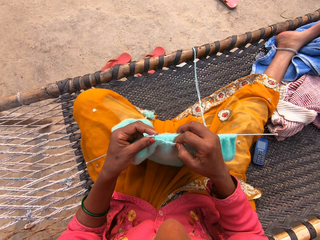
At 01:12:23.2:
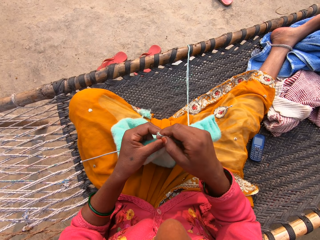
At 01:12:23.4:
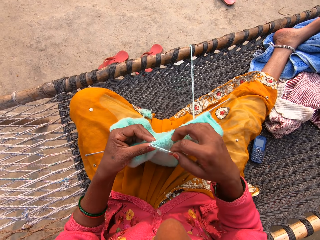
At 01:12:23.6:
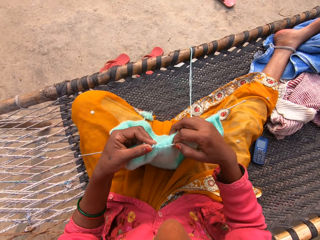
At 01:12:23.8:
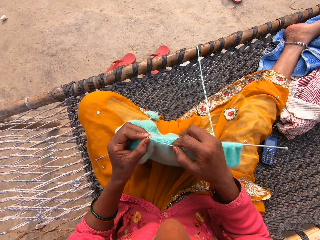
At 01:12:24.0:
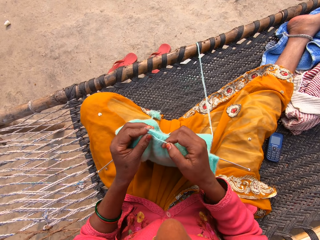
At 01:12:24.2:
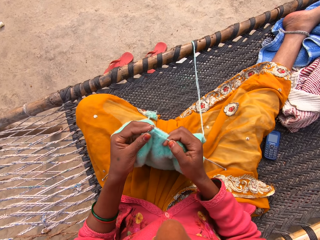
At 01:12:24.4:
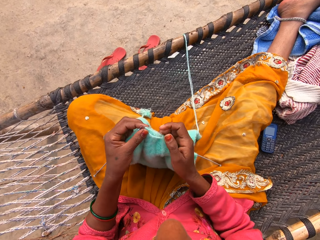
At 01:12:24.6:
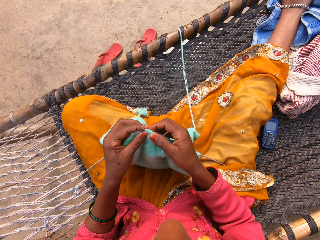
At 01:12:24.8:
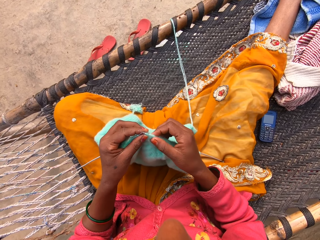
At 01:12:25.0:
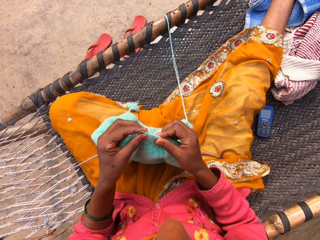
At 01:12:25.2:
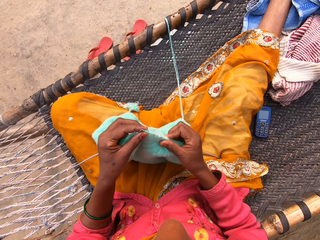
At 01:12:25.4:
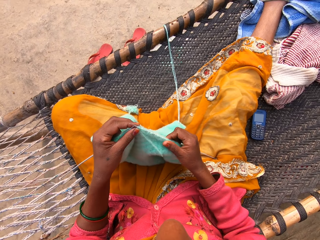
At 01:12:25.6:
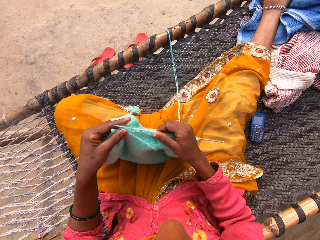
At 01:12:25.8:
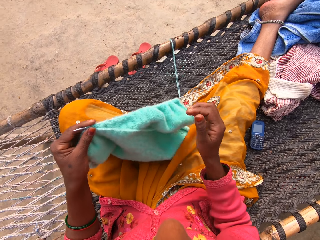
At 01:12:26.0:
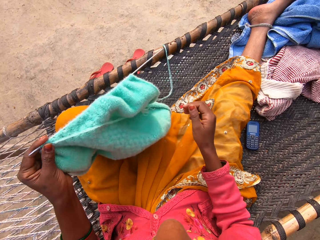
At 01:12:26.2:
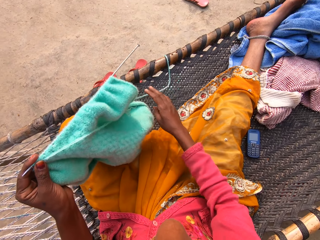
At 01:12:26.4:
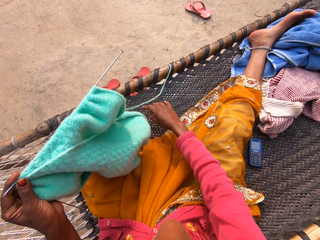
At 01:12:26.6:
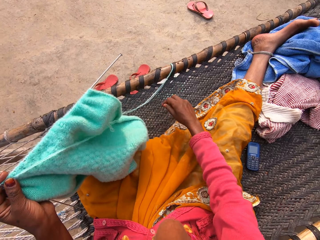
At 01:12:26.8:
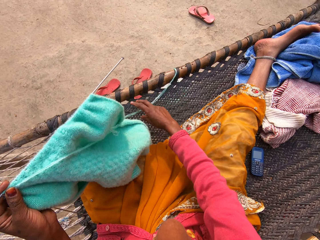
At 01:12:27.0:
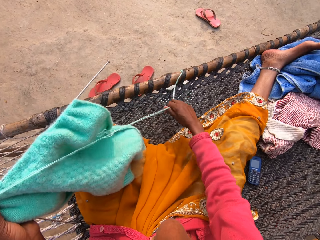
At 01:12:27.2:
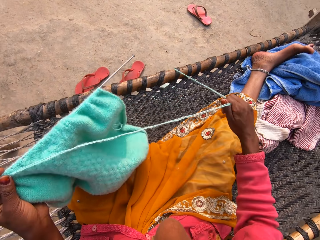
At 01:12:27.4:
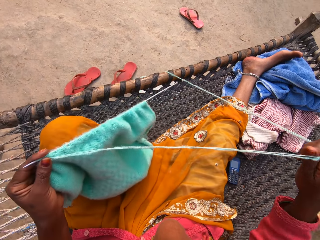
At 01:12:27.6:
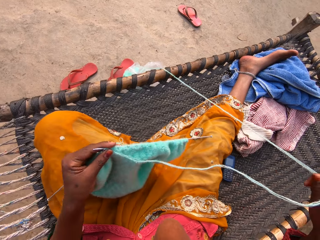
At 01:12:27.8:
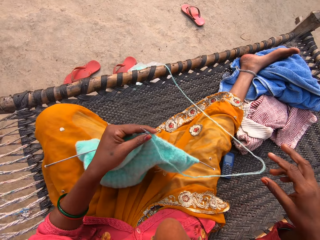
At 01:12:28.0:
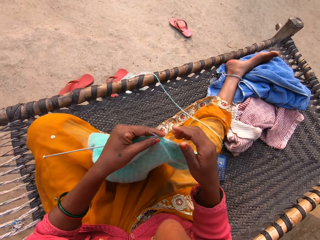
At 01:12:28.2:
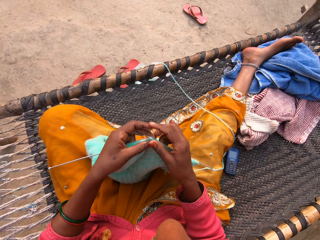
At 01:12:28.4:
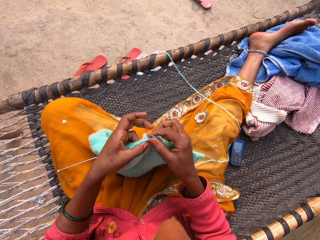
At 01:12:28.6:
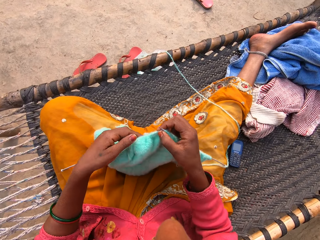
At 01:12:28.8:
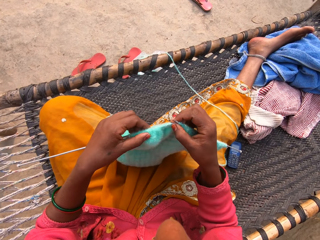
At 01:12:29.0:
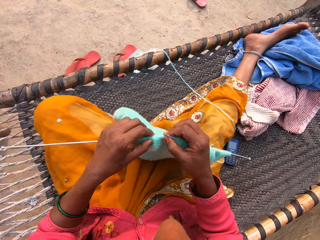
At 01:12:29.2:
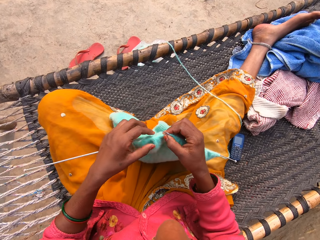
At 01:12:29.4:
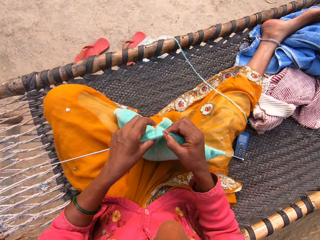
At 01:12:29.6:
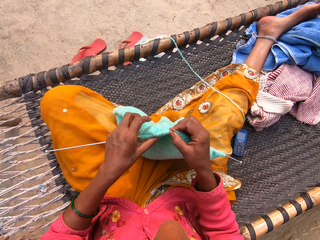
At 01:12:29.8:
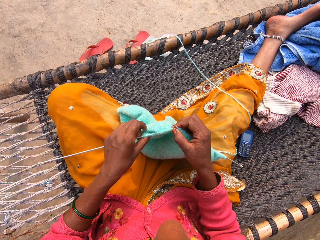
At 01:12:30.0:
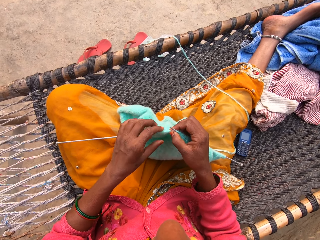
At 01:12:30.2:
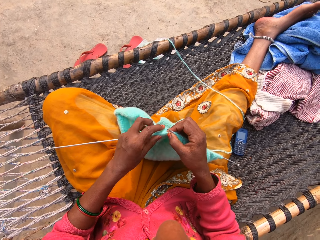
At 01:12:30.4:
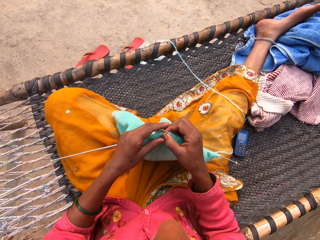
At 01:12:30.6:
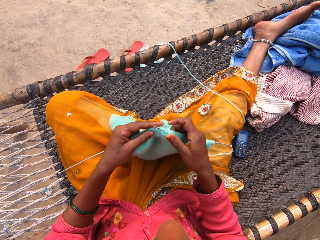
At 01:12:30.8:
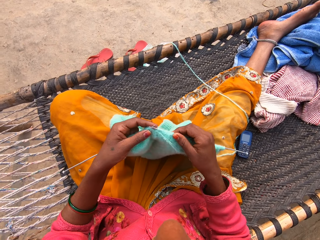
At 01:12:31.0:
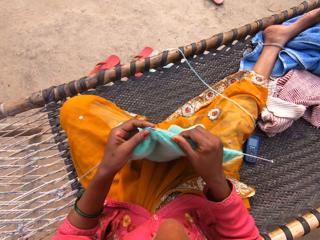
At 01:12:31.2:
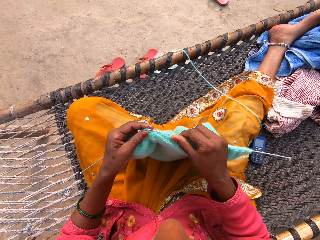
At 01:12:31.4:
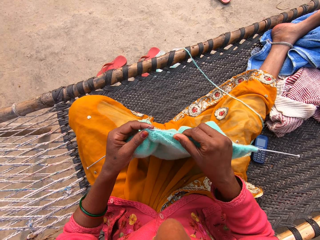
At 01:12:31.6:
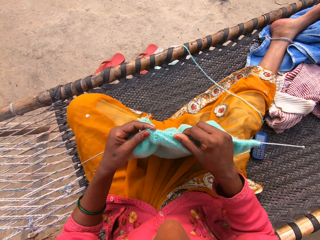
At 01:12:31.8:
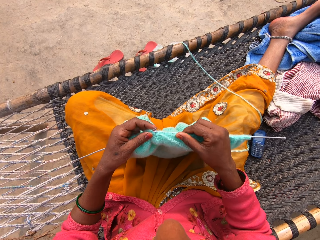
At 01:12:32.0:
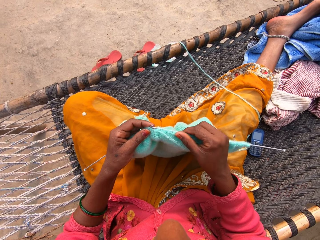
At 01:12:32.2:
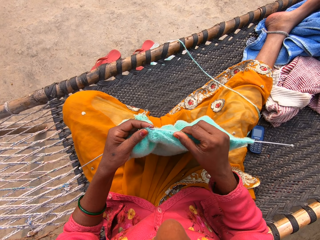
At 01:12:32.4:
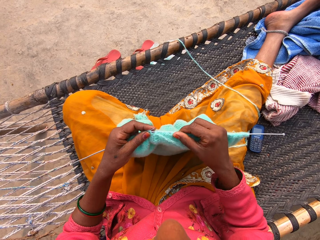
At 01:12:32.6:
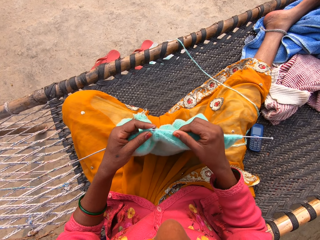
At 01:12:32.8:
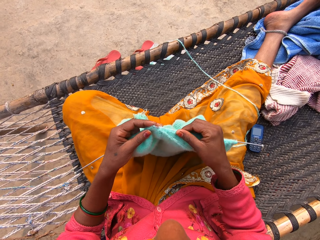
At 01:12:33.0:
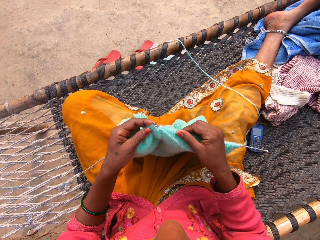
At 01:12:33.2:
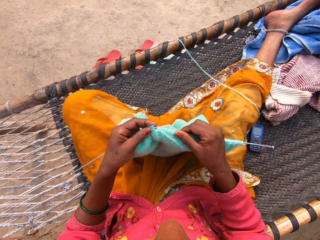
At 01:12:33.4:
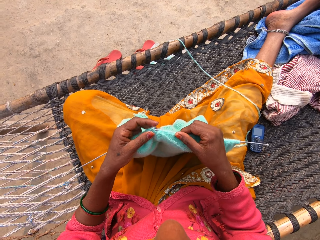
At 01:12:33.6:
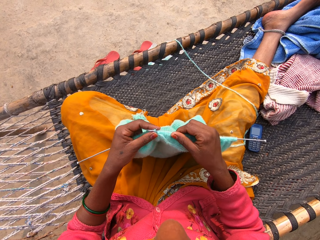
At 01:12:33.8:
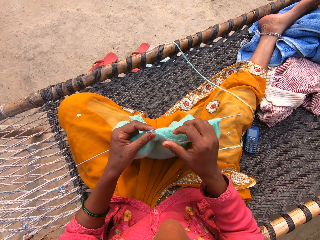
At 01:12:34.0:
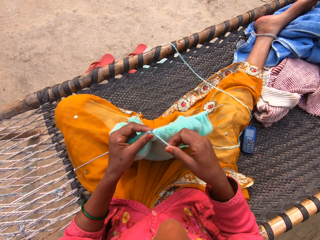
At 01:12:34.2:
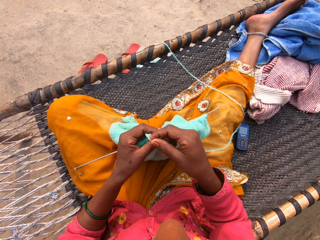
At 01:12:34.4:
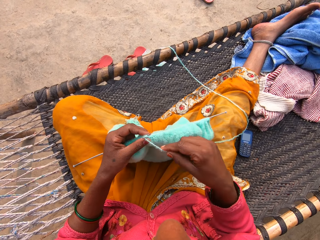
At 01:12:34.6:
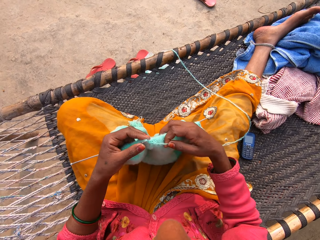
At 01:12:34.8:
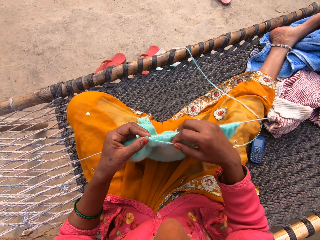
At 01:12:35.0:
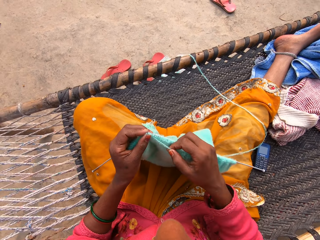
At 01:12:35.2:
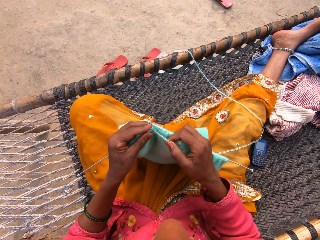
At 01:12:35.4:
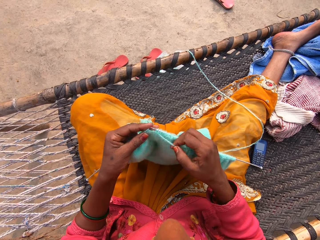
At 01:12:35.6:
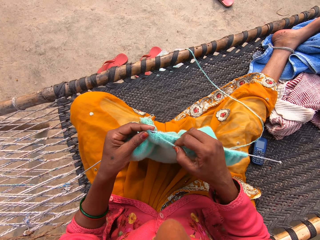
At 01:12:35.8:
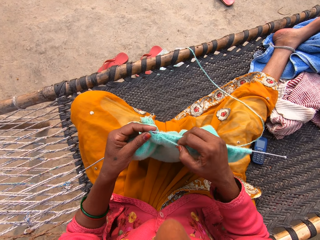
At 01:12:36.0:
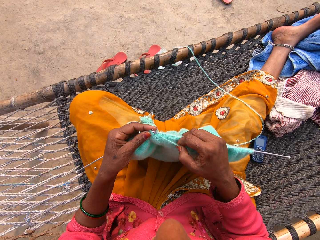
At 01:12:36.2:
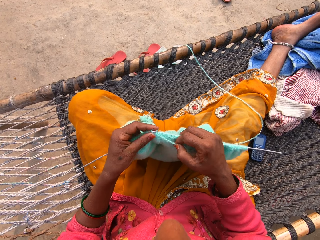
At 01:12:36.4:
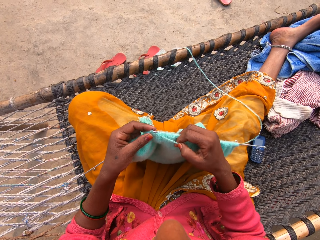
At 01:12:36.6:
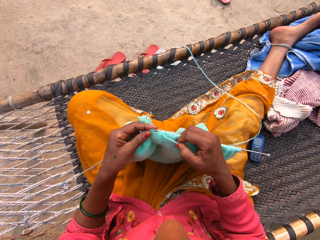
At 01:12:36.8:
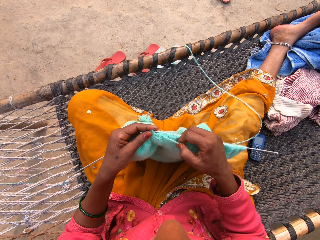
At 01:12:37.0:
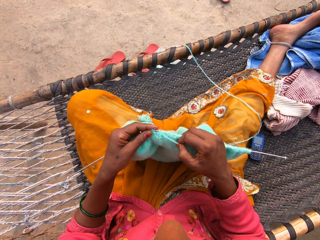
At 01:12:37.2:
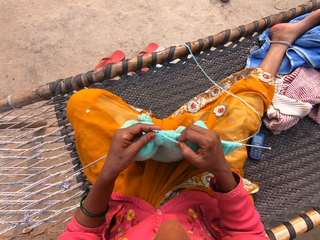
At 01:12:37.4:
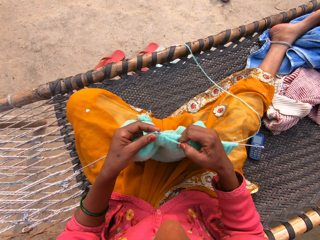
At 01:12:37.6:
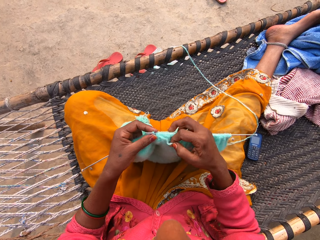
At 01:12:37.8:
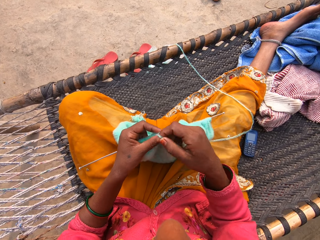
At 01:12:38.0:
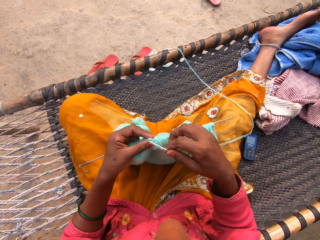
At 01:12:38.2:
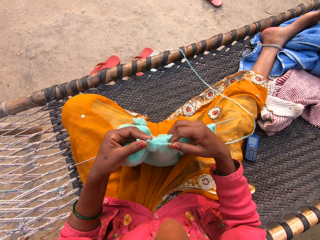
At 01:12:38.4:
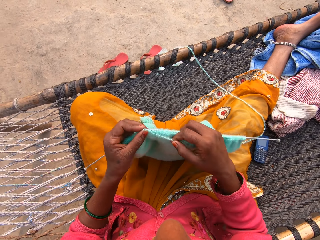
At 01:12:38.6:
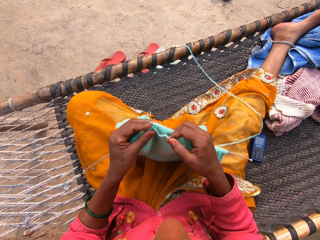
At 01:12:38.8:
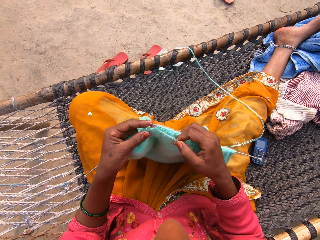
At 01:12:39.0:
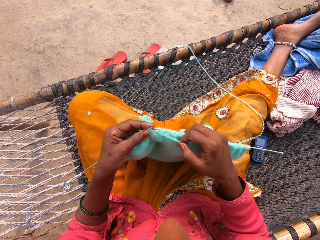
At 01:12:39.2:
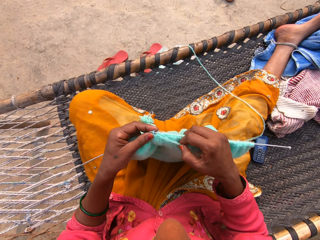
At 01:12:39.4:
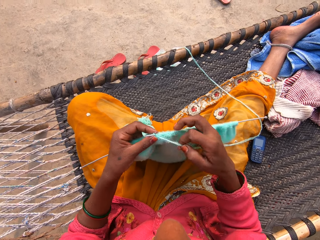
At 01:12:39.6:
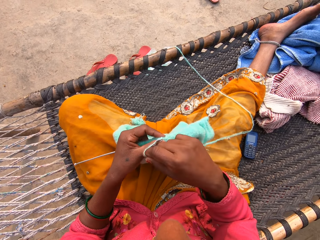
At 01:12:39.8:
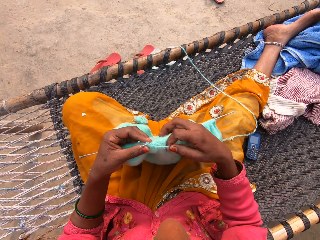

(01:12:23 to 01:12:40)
The camera wearer moves the fabric on the sewing needle. She stretches the threads. She adjusts the yarn with her right hand. She moves the fabric on the sewing needle. She sews the fabric with the sewing needles. She knits the shawl with the yarn and the knitting pins in both hands.

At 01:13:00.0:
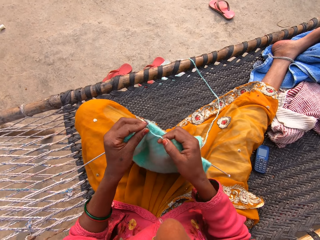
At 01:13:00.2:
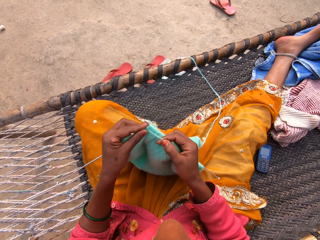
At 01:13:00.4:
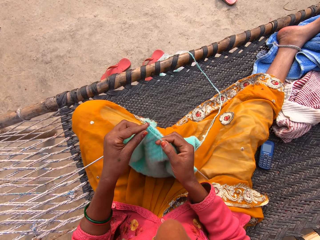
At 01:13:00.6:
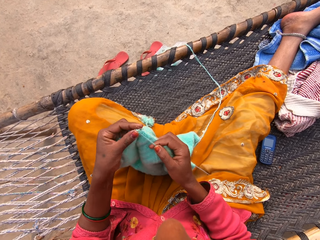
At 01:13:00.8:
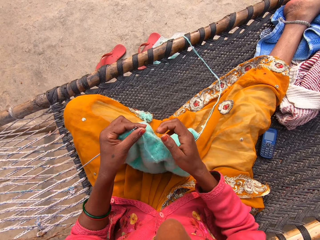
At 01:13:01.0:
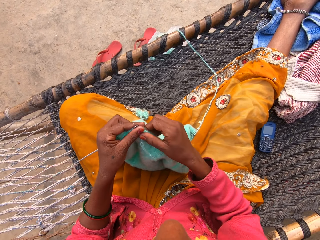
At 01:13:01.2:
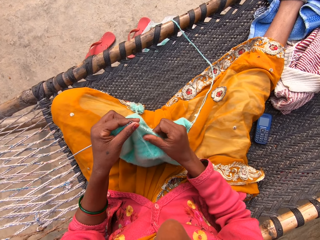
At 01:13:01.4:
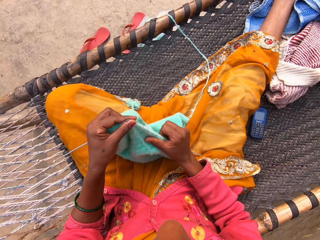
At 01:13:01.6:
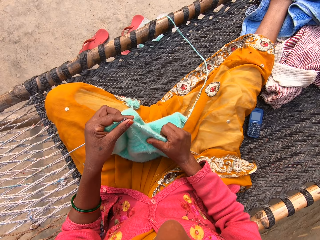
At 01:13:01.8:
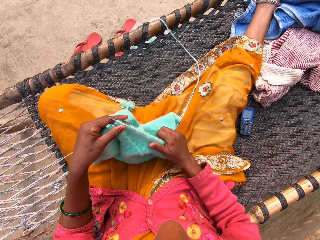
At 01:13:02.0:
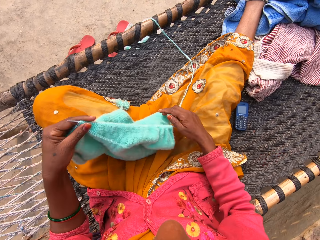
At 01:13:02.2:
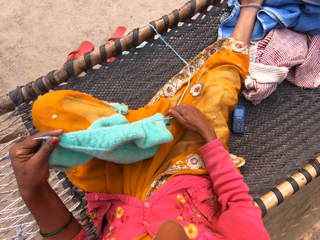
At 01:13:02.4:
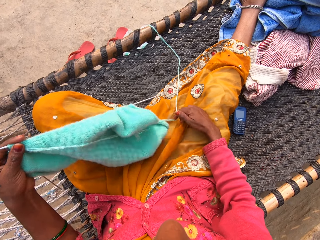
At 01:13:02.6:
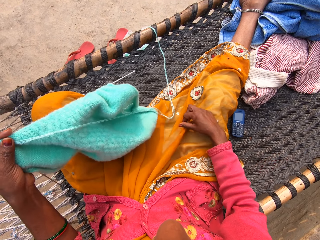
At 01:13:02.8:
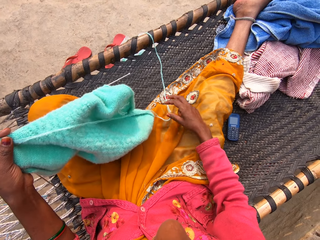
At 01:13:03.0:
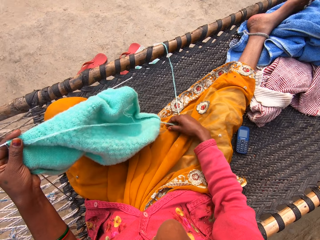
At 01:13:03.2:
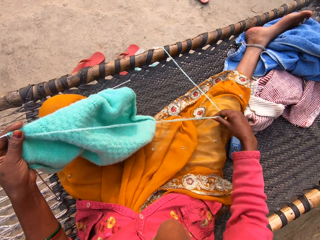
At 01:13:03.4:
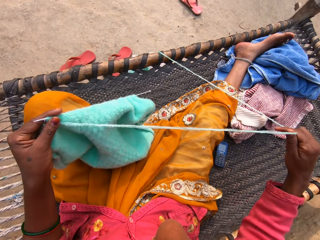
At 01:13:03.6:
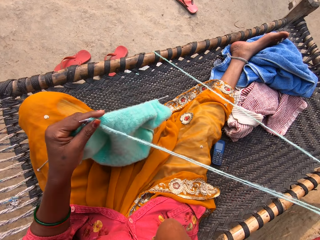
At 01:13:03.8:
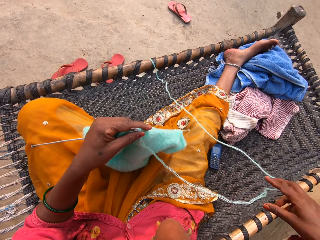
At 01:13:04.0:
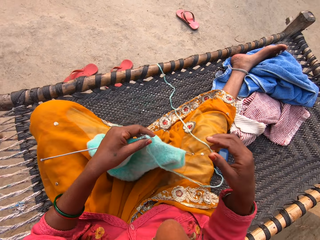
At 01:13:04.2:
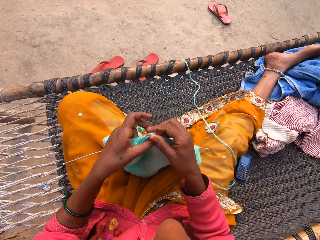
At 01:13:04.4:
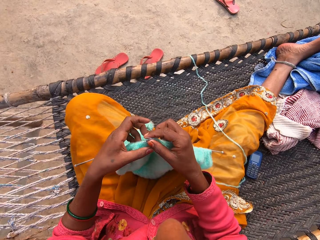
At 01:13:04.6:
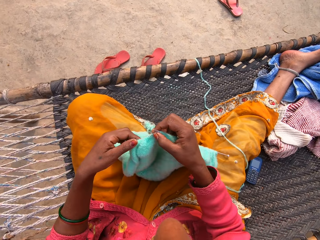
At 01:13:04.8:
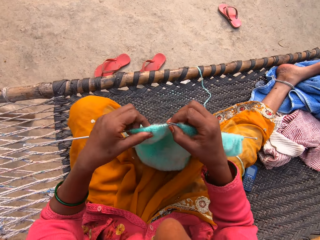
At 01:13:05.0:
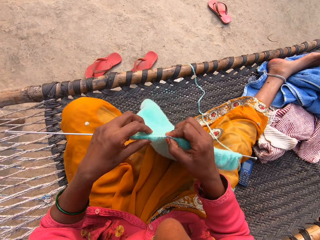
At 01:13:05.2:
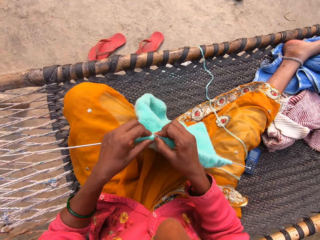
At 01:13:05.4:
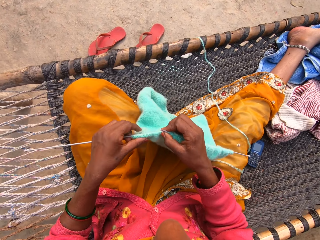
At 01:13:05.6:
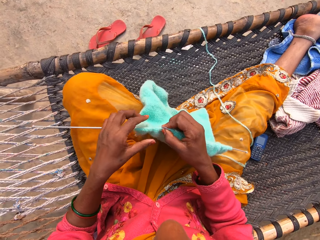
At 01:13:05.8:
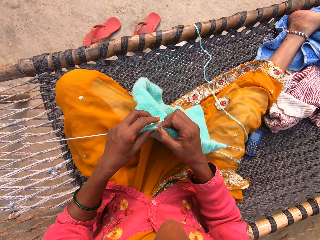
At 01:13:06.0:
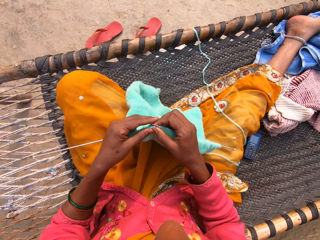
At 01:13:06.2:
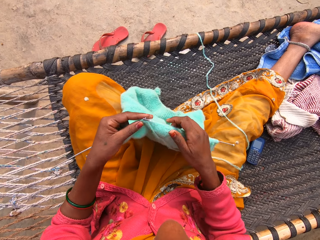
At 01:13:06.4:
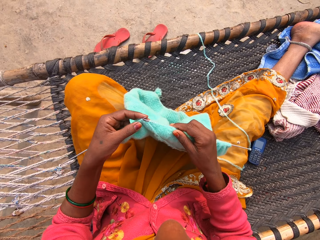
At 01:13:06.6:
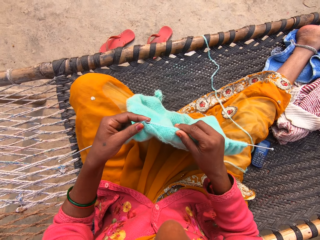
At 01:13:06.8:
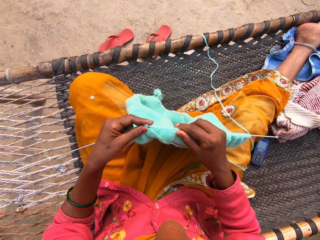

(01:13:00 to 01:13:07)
The camera wearer adjusts the knitting pin in her right hand. She pulls the yarn from the ground up onto the woven bench with her right hand. She stretches the threads. She knits the shawl with the yarn and the knitting pin.
